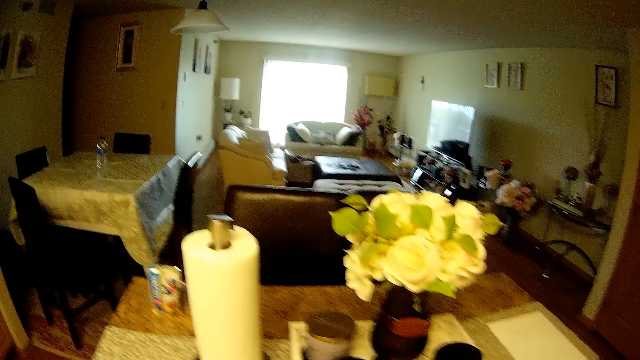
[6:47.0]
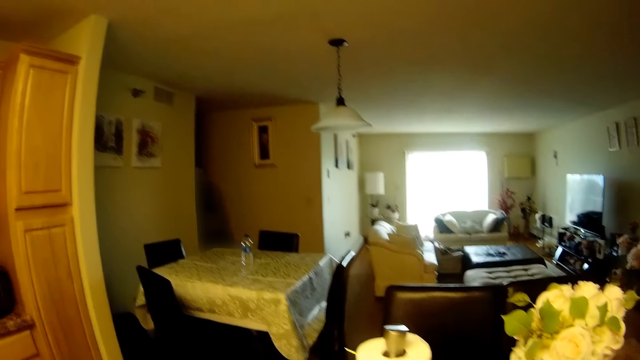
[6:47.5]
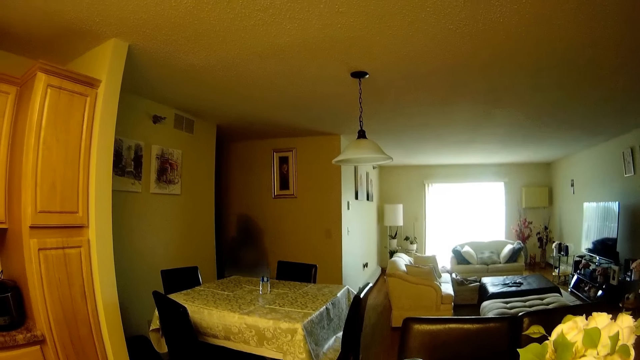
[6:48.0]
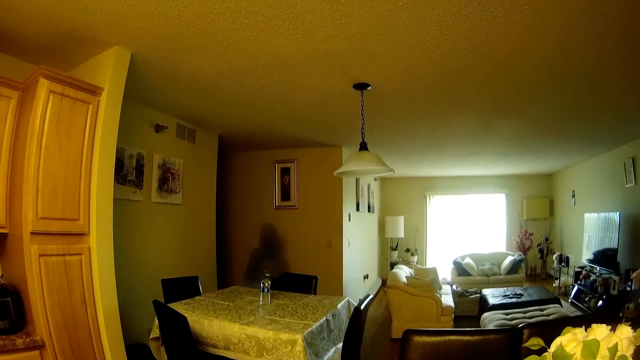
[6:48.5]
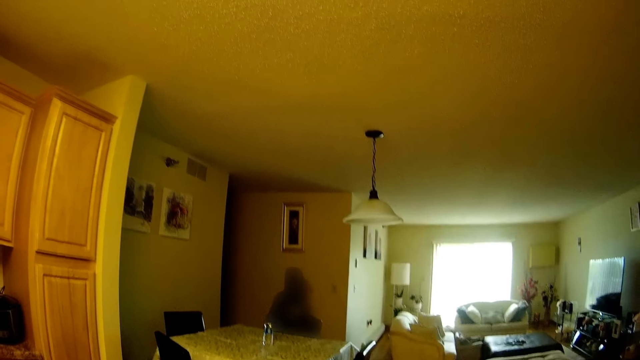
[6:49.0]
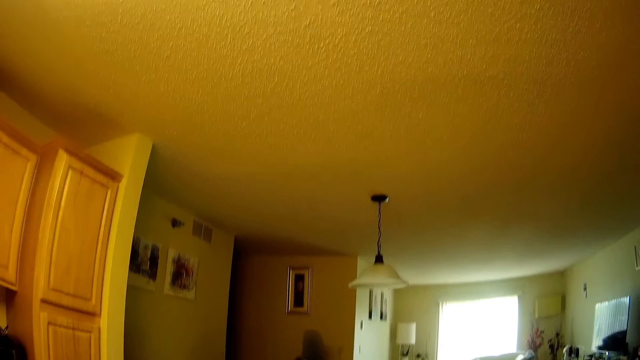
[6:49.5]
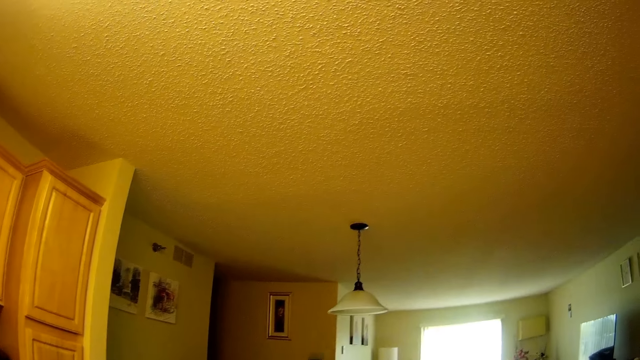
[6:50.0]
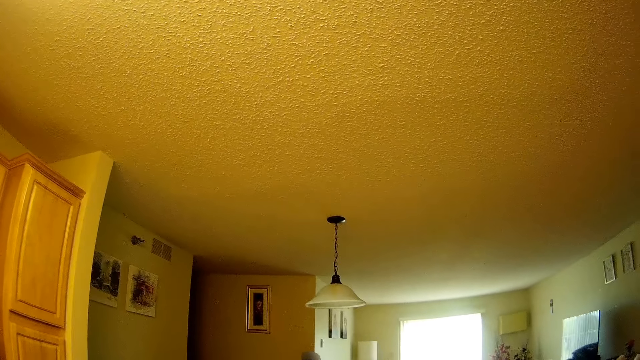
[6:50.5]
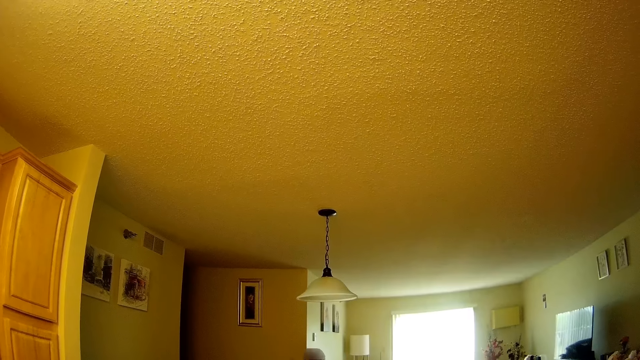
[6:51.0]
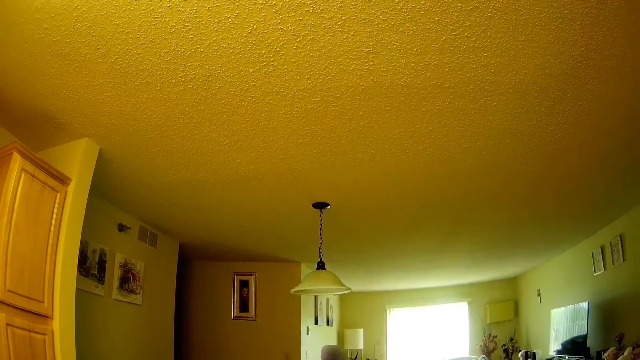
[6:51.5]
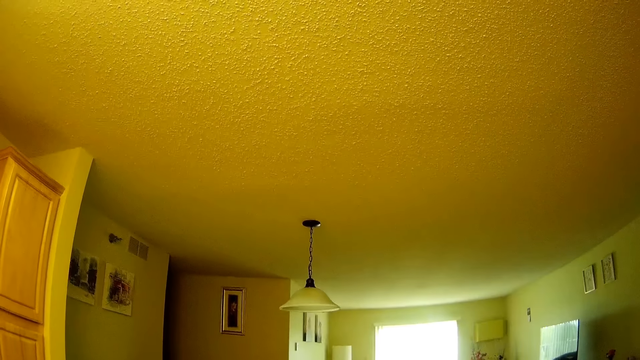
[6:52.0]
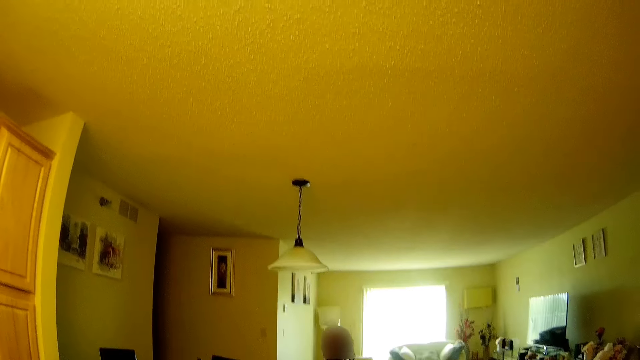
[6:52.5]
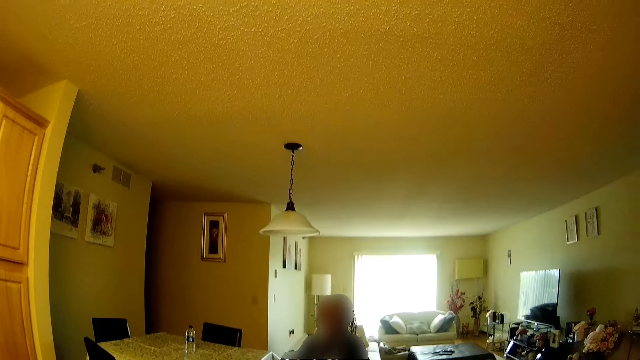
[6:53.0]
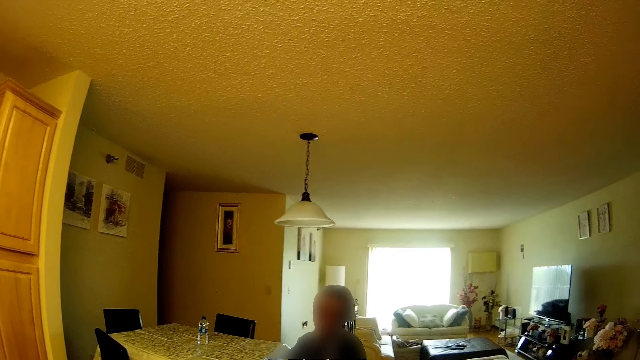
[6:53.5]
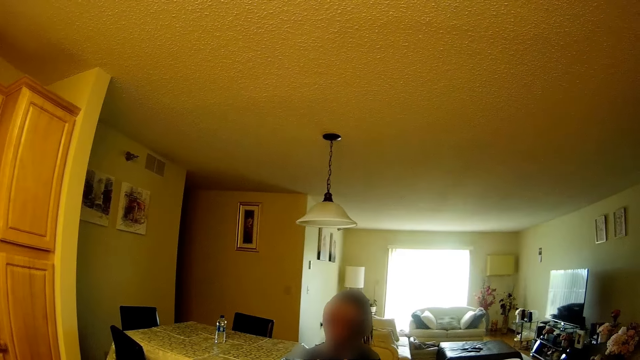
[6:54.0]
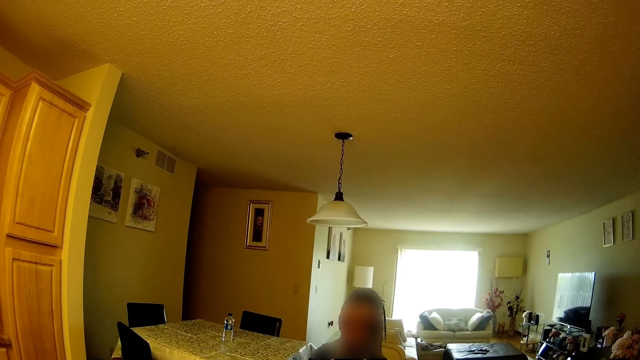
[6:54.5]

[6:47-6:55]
The camera wearer interacts with the girl.

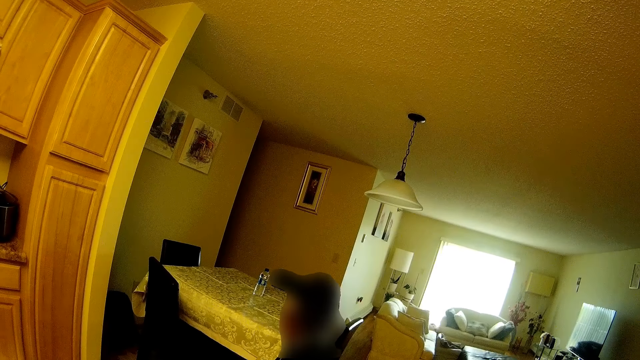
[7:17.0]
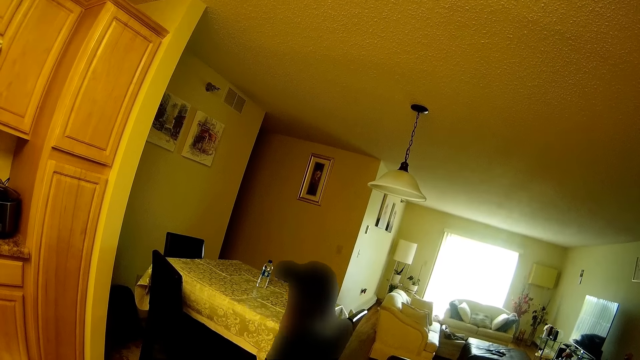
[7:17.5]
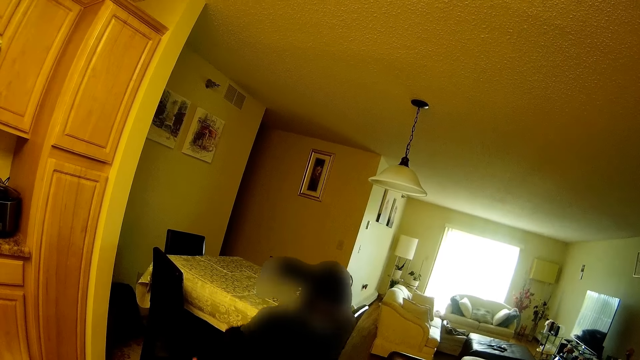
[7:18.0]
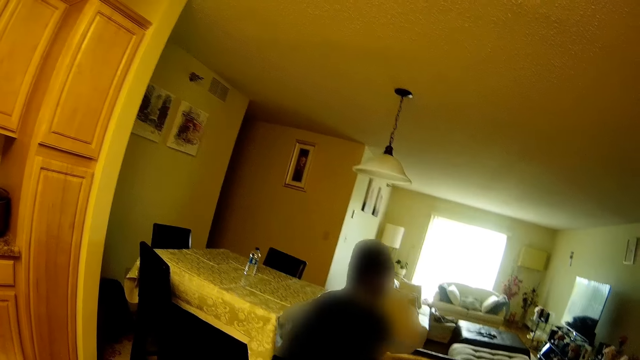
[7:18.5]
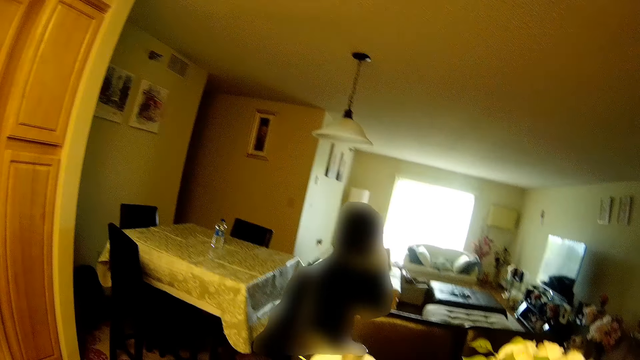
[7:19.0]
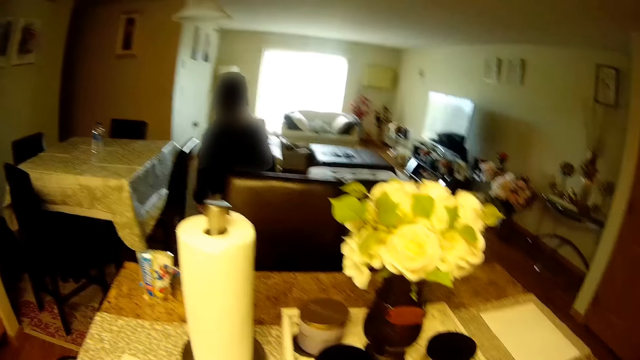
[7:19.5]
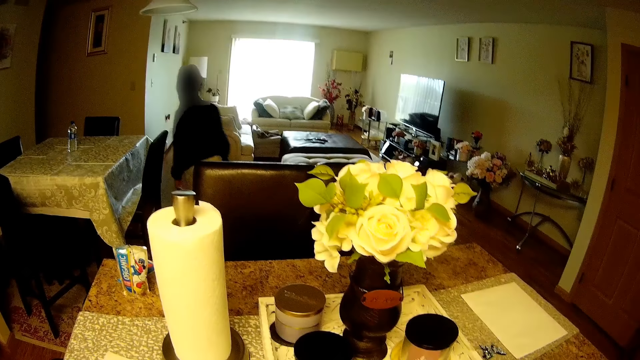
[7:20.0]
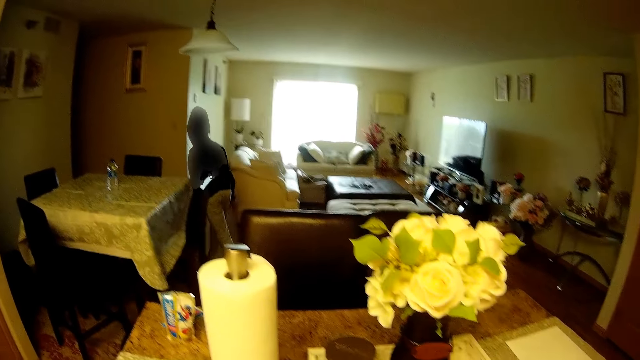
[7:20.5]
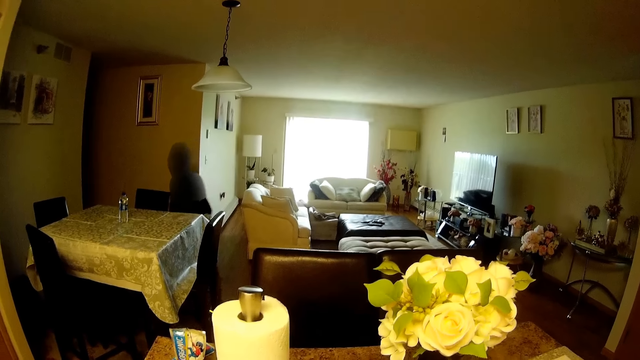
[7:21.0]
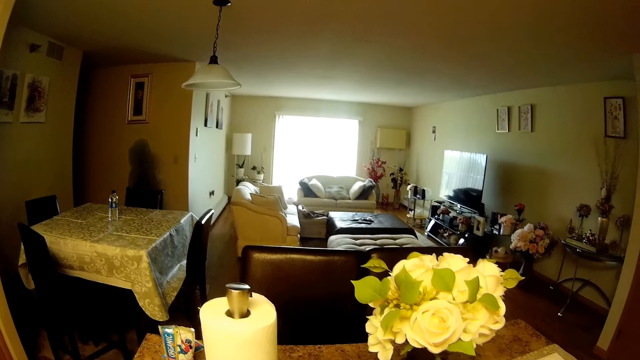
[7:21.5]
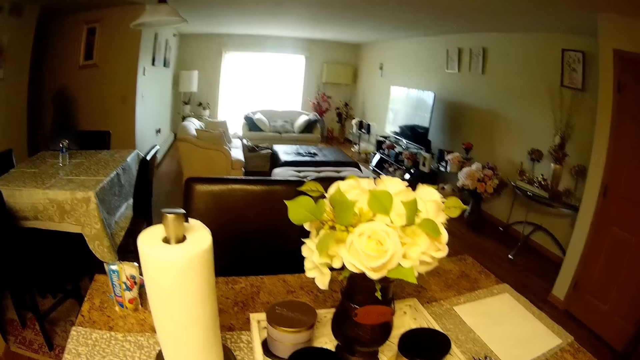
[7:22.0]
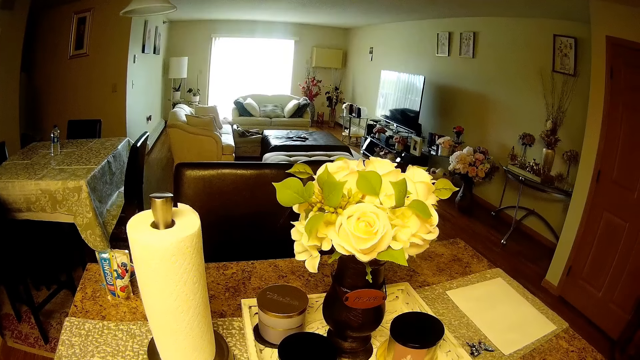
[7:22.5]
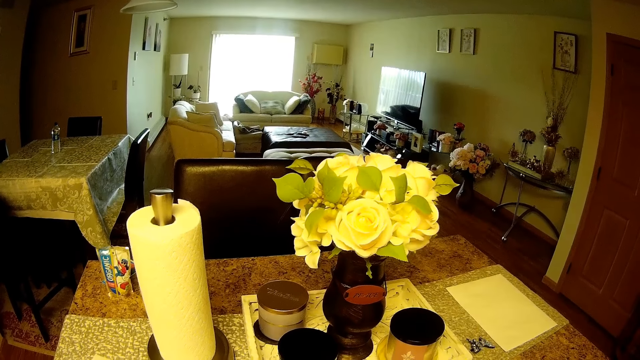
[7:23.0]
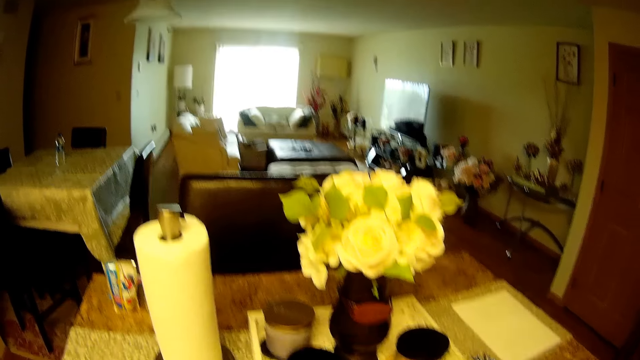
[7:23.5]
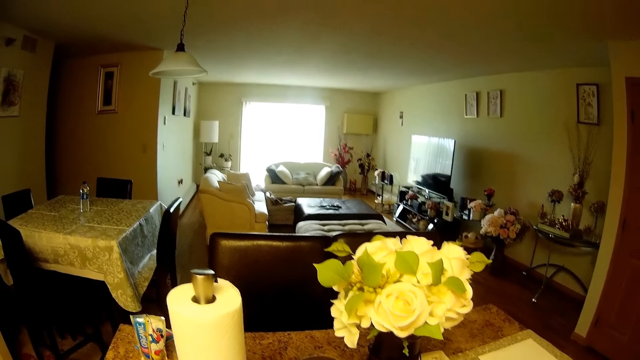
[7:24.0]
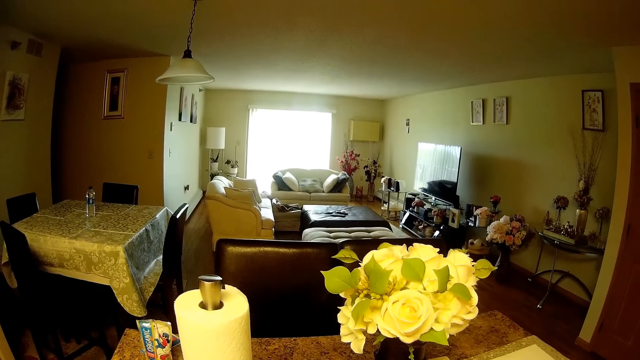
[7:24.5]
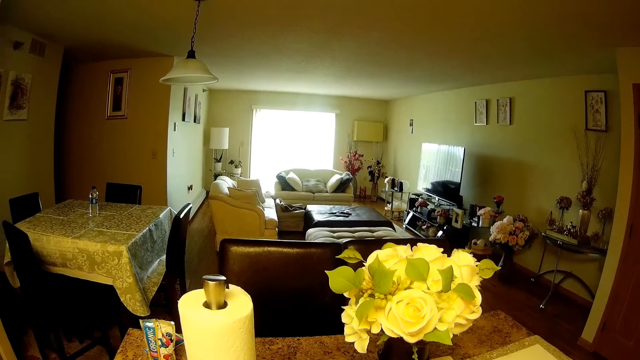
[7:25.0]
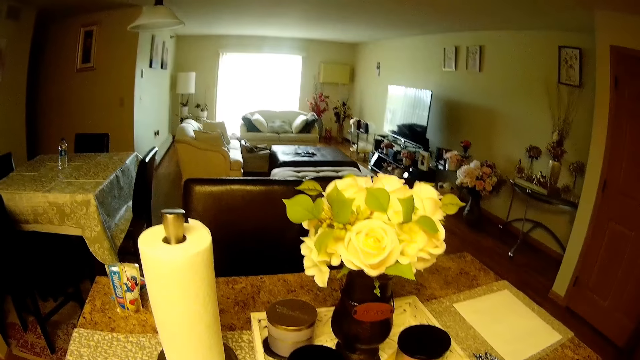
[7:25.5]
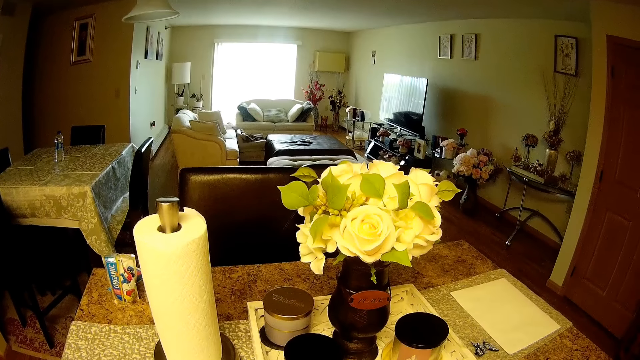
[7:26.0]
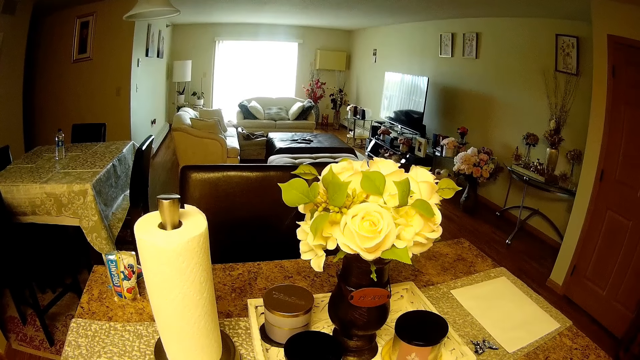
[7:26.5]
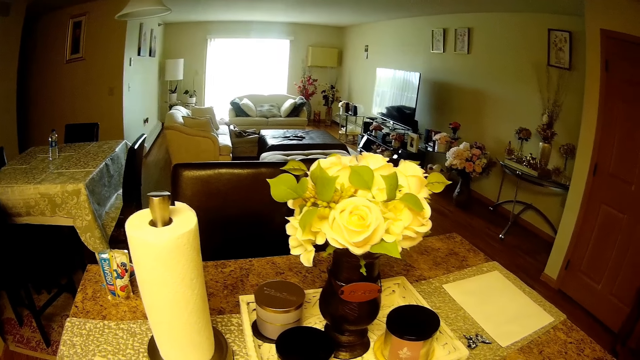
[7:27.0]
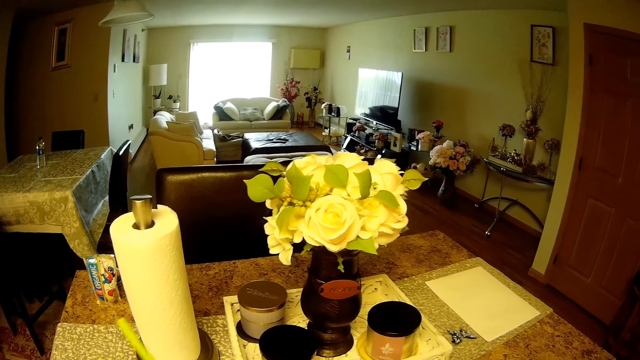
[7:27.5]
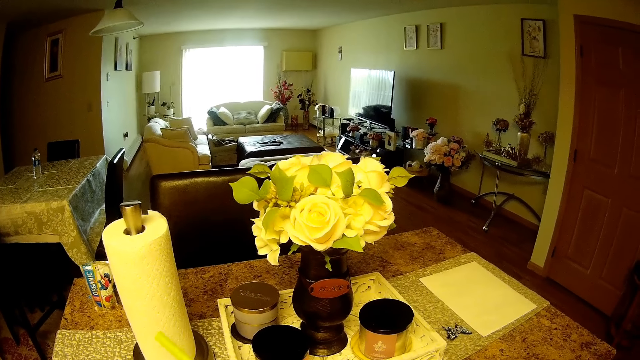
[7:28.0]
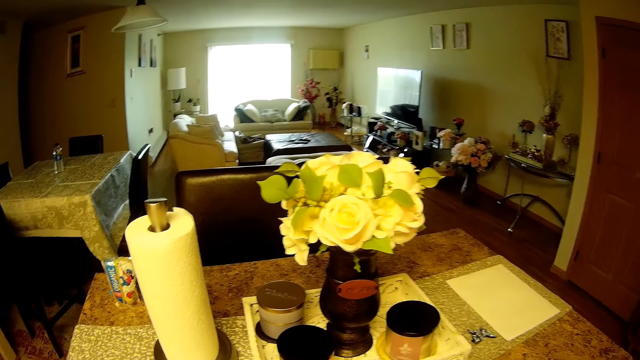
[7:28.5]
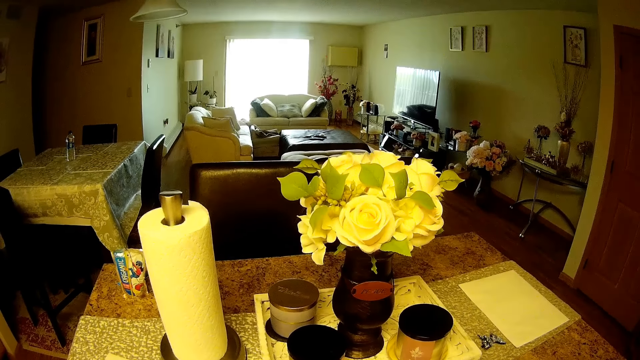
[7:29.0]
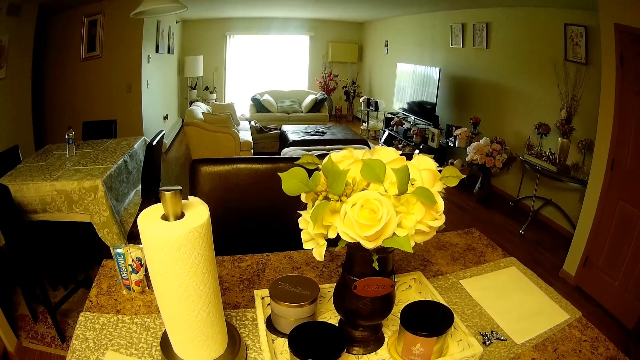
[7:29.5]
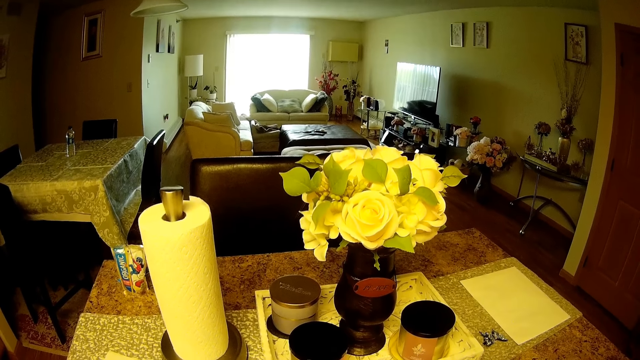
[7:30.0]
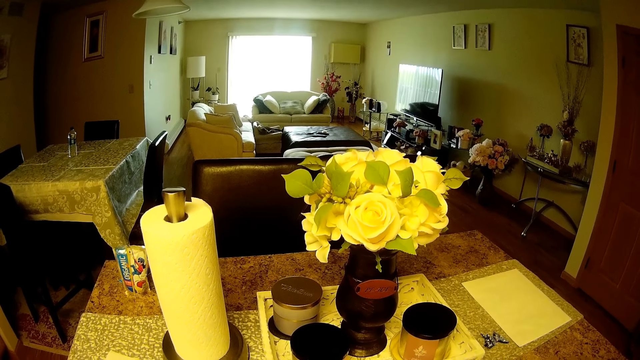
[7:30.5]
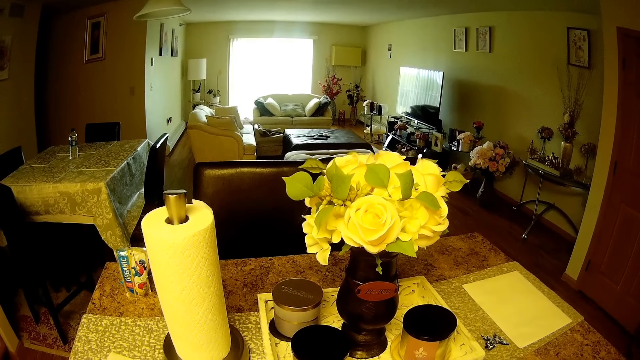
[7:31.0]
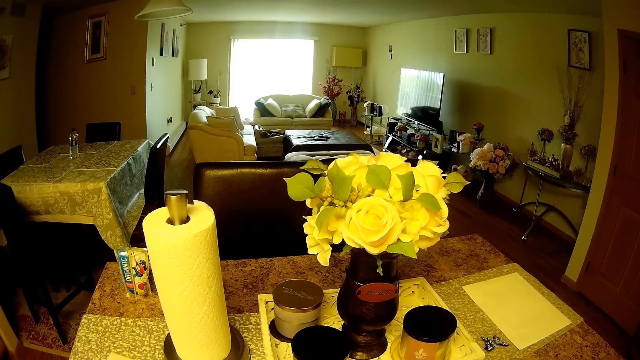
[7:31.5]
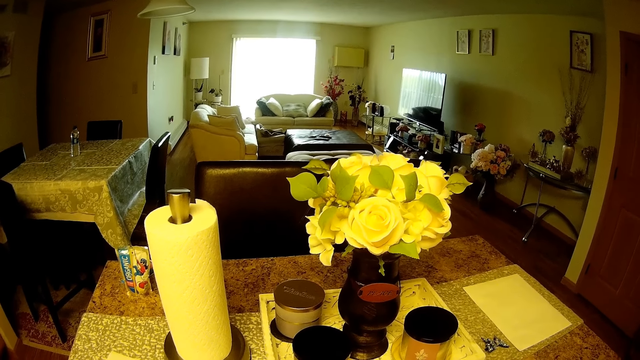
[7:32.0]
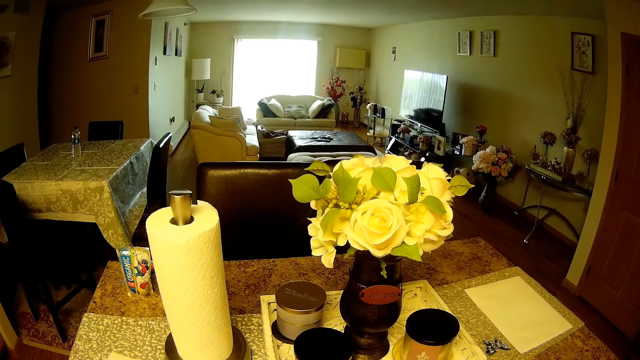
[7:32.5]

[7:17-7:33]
The child leaves the room. The camera wearer whisks something.
